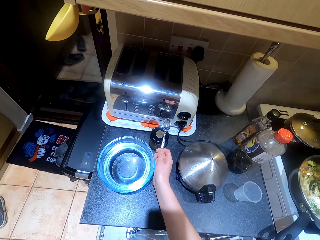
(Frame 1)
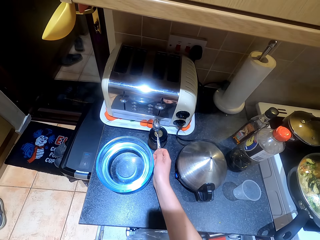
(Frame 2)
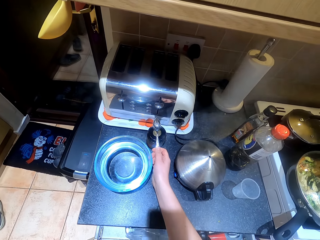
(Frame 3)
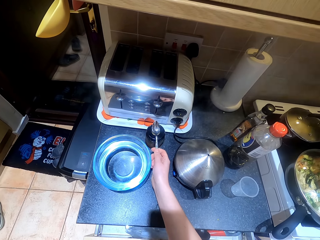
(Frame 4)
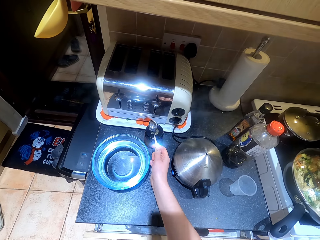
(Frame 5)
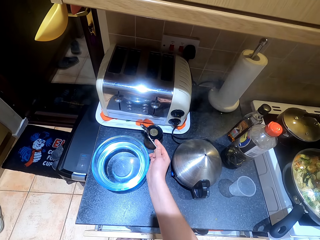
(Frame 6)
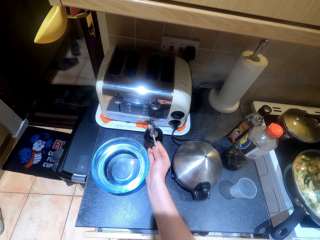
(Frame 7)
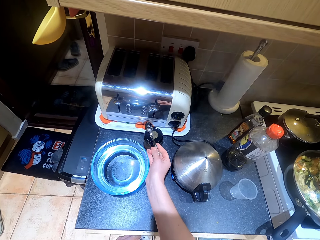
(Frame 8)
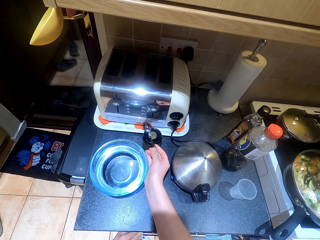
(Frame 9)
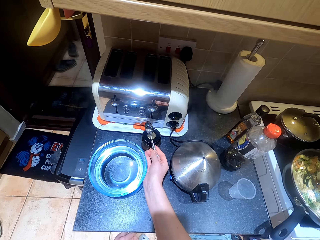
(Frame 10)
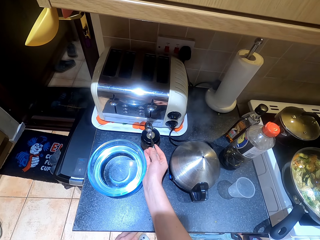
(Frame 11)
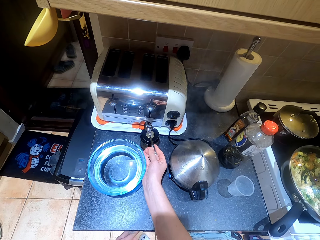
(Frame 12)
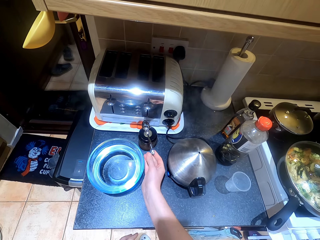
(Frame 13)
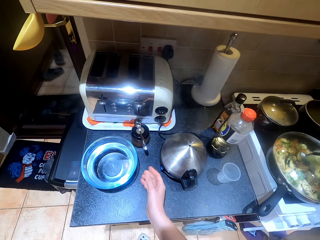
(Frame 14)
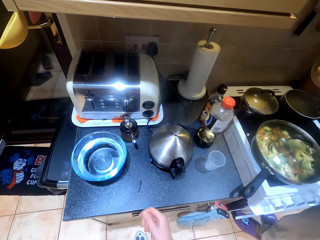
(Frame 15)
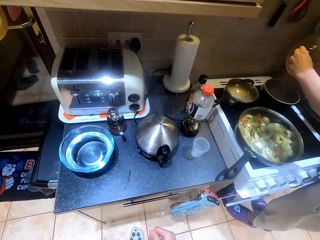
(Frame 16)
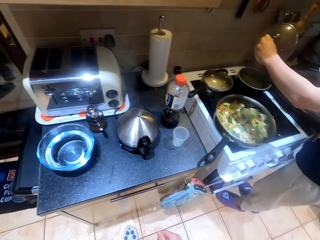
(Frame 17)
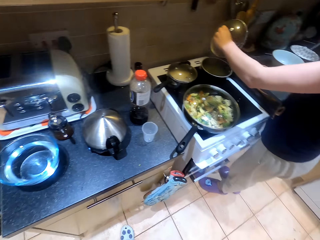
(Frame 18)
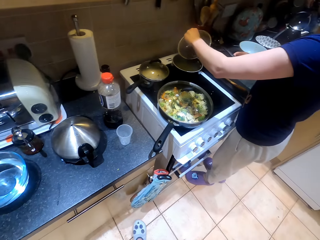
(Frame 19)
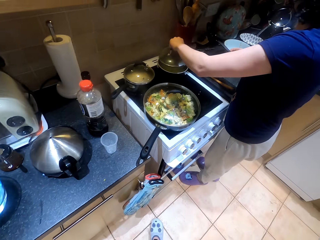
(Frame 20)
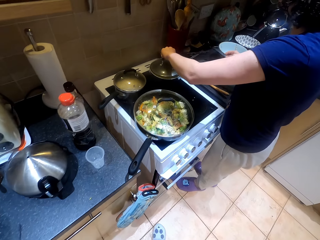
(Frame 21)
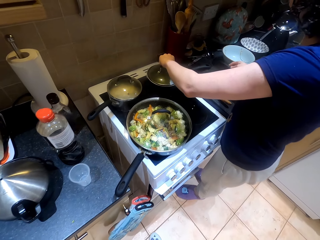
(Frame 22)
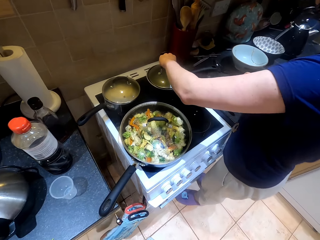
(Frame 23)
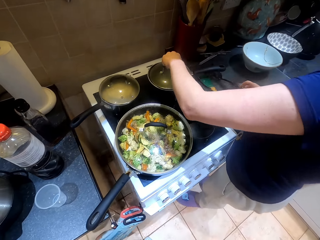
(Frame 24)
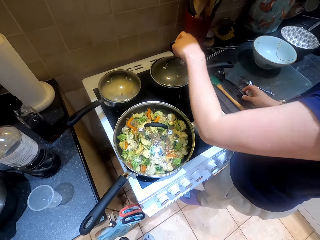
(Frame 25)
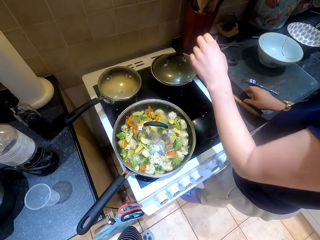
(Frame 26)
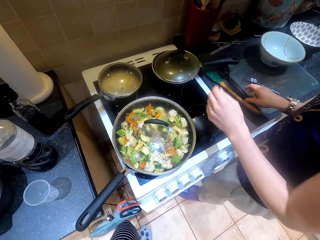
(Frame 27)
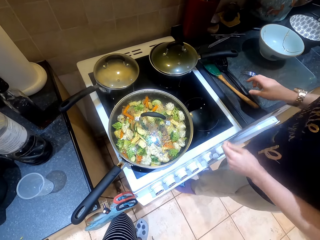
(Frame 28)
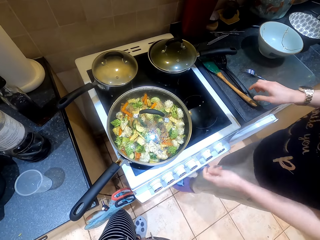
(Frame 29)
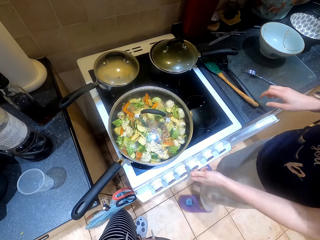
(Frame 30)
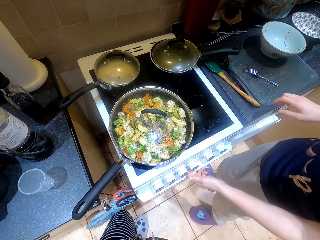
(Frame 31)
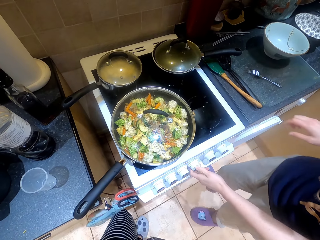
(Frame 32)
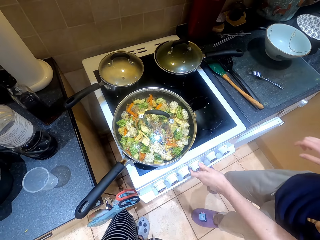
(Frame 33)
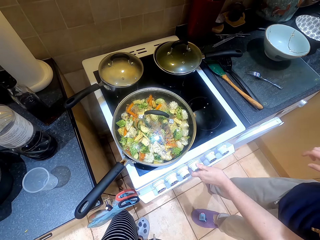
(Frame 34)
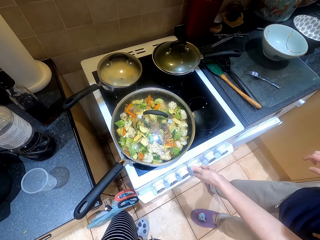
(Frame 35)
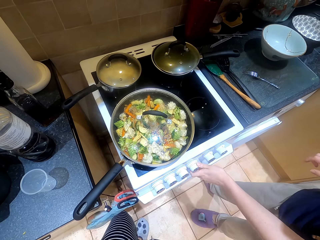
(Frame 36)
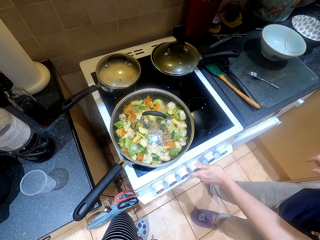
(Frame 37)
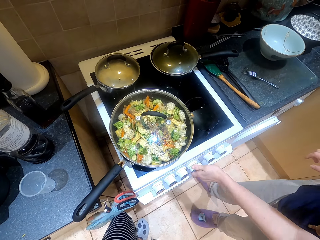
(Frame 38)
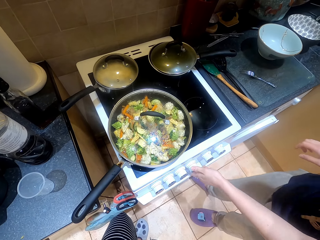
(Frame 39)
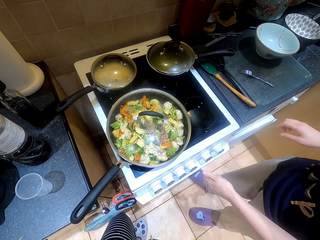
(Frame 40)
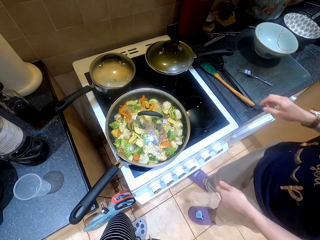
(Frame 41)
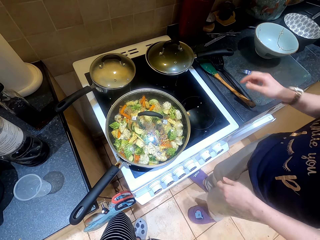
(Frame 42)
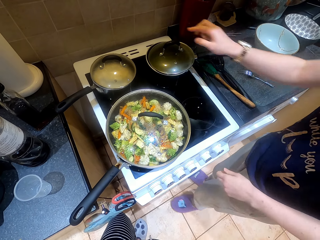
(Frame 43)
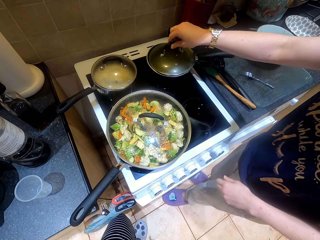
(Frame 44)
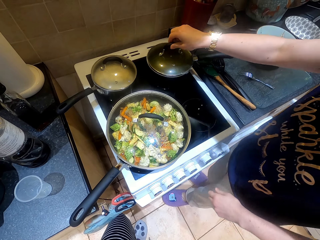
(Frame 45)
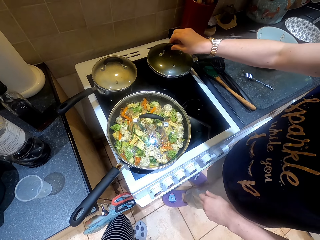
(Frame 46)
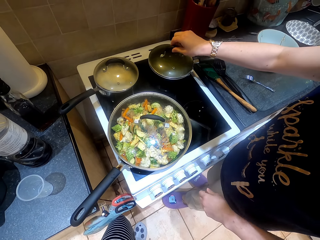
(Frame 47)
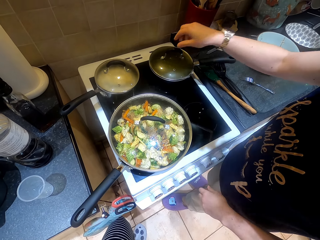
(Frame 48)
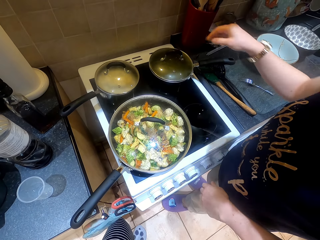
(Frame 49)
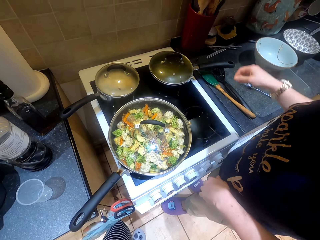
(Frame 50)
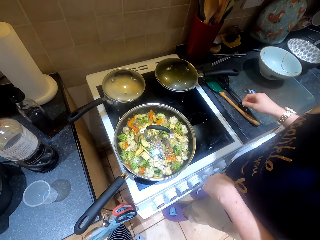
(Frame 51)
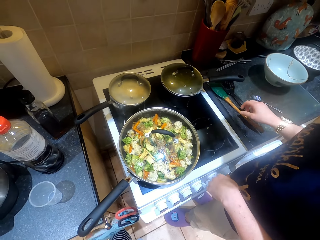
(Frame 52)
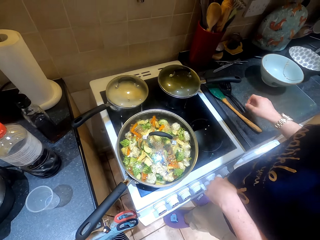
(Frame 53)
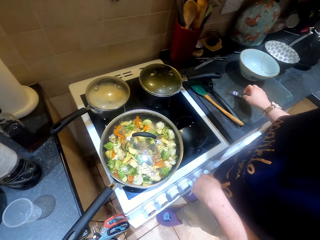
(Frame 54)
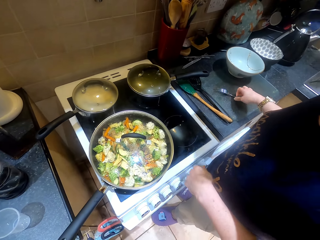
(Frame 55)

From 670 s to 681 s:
The camera wearer switches off the gas cooker.

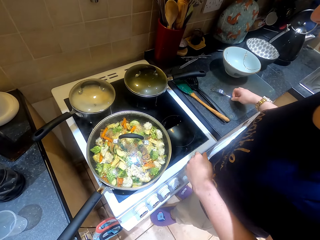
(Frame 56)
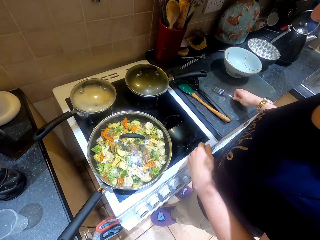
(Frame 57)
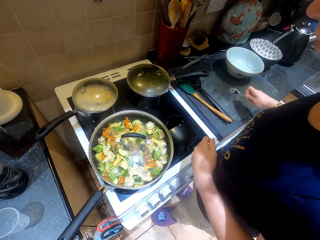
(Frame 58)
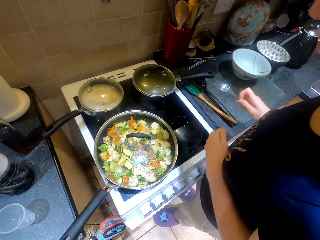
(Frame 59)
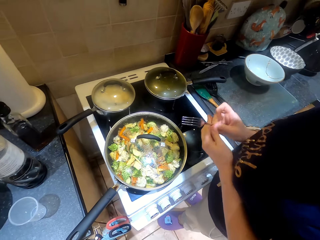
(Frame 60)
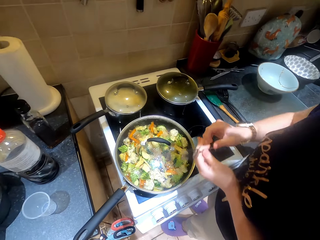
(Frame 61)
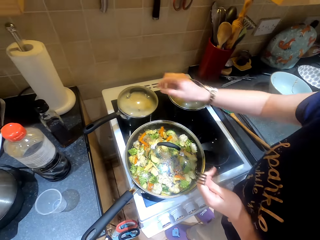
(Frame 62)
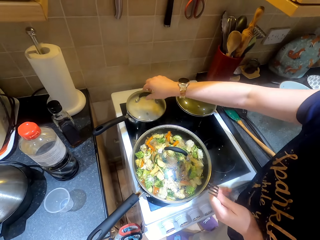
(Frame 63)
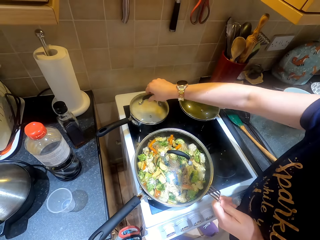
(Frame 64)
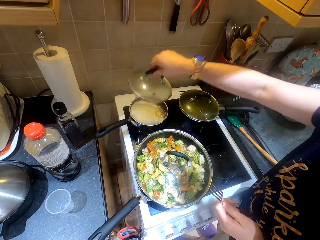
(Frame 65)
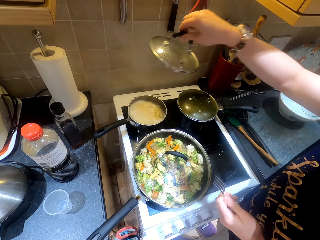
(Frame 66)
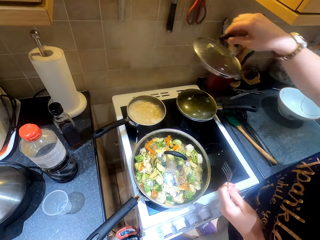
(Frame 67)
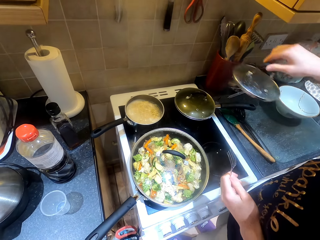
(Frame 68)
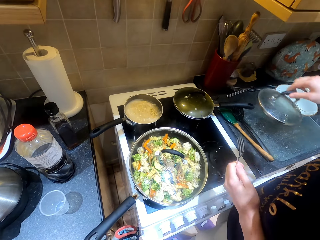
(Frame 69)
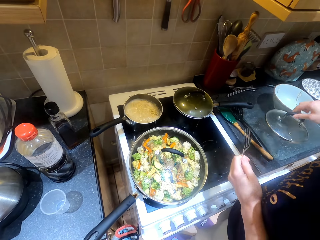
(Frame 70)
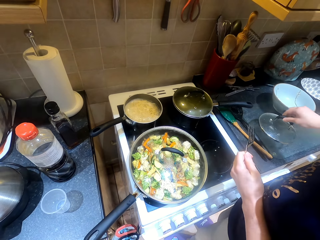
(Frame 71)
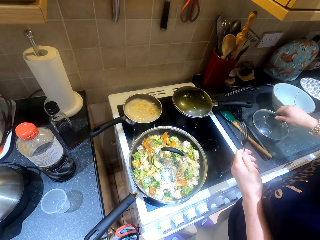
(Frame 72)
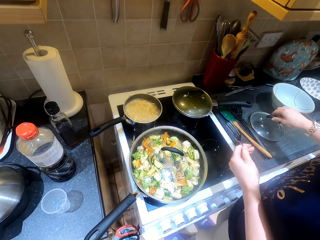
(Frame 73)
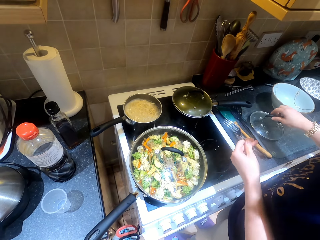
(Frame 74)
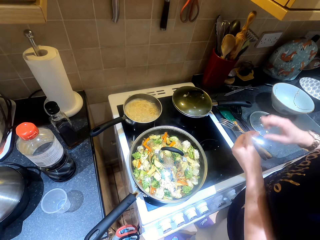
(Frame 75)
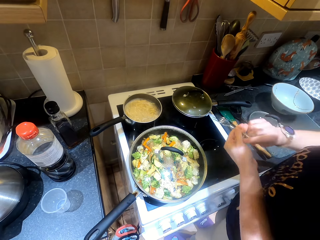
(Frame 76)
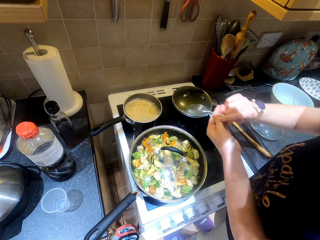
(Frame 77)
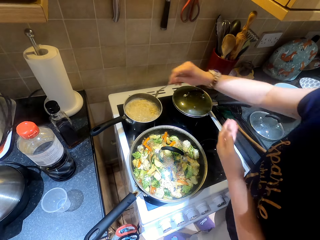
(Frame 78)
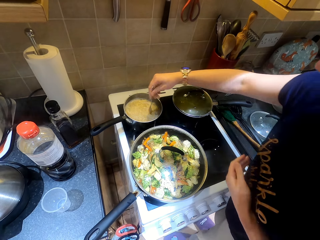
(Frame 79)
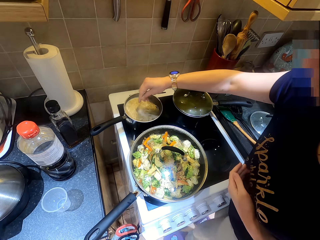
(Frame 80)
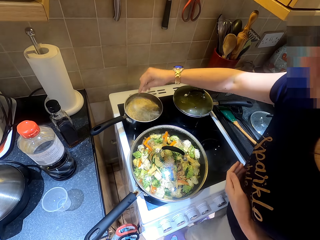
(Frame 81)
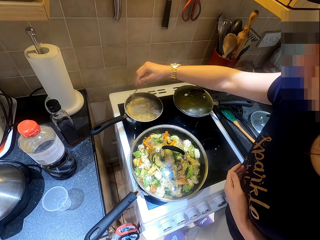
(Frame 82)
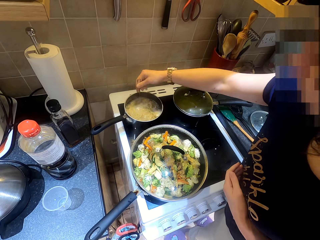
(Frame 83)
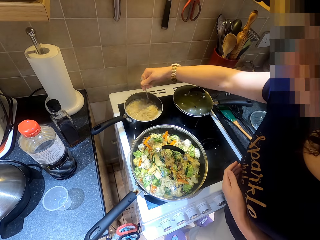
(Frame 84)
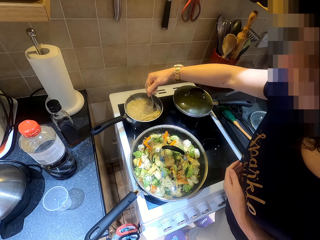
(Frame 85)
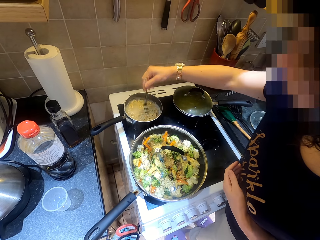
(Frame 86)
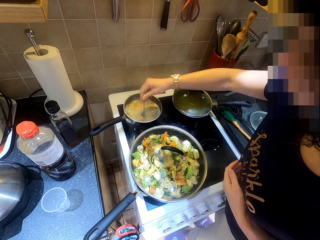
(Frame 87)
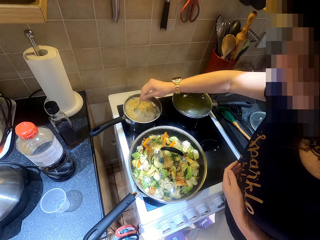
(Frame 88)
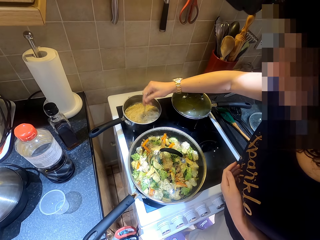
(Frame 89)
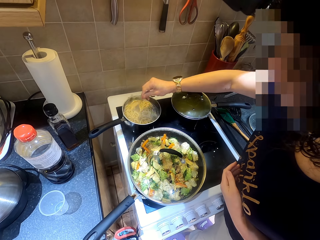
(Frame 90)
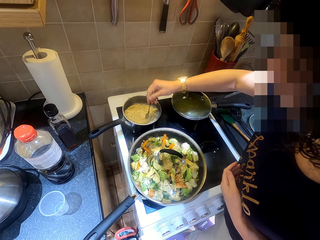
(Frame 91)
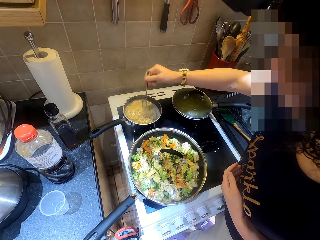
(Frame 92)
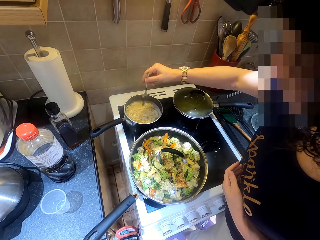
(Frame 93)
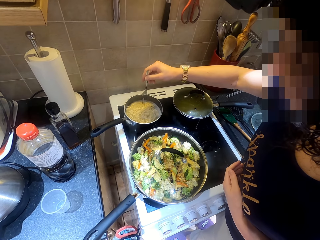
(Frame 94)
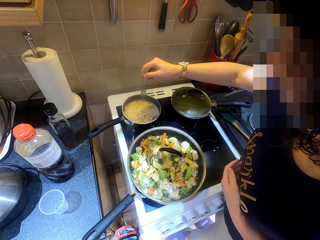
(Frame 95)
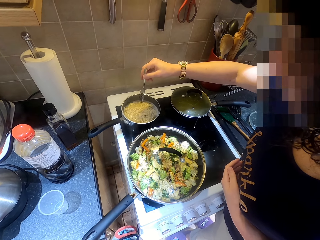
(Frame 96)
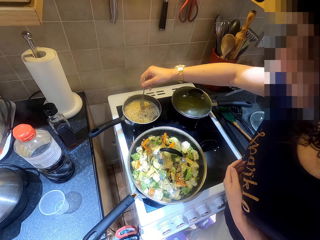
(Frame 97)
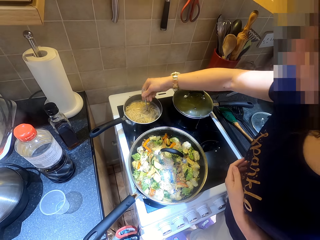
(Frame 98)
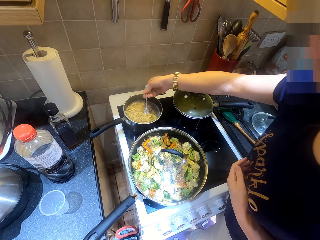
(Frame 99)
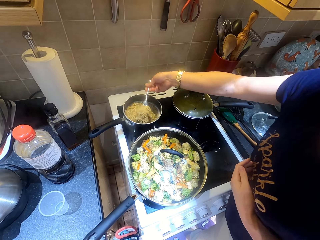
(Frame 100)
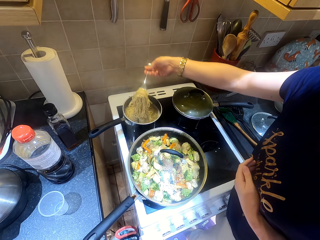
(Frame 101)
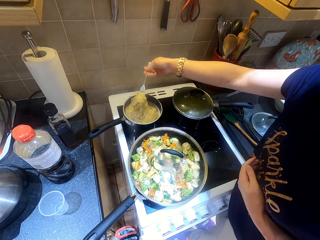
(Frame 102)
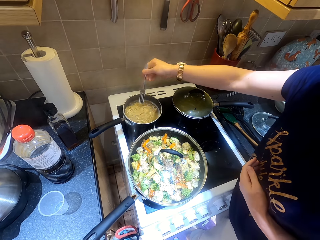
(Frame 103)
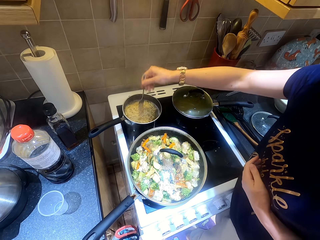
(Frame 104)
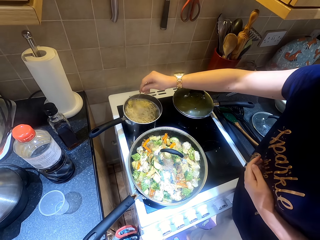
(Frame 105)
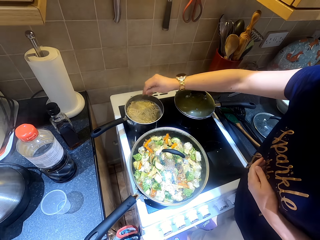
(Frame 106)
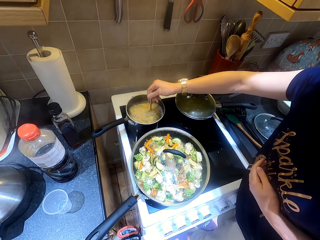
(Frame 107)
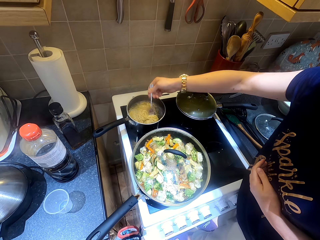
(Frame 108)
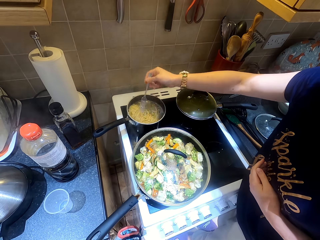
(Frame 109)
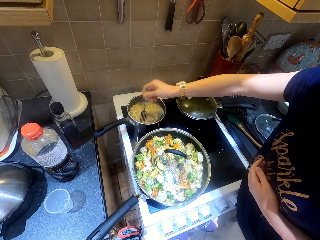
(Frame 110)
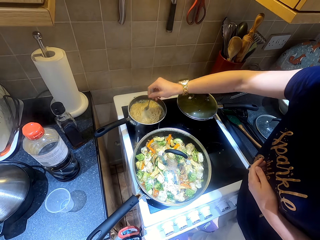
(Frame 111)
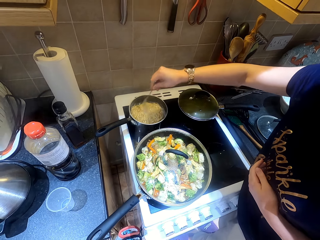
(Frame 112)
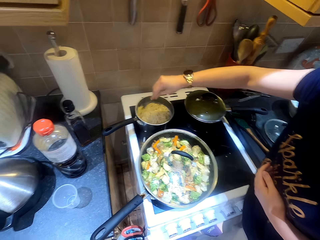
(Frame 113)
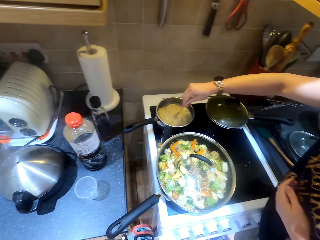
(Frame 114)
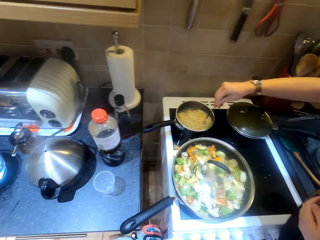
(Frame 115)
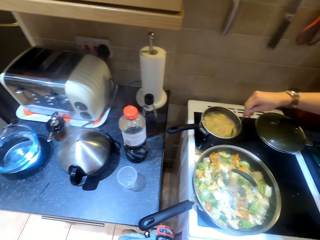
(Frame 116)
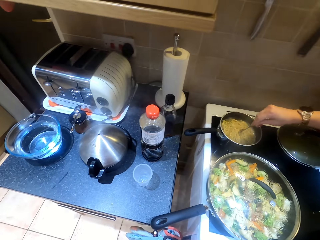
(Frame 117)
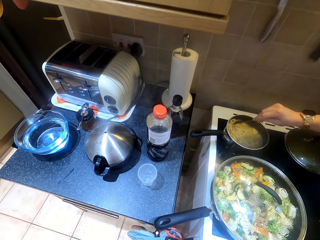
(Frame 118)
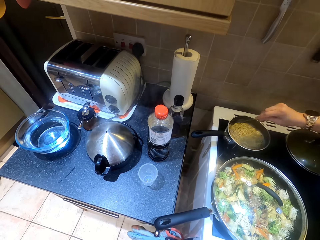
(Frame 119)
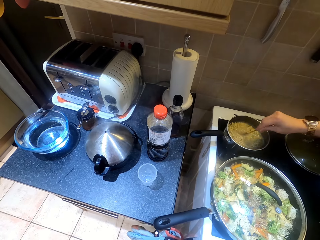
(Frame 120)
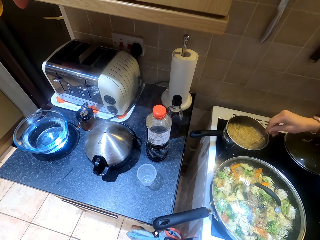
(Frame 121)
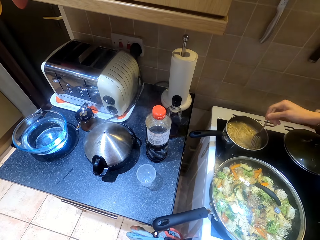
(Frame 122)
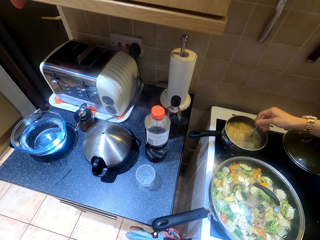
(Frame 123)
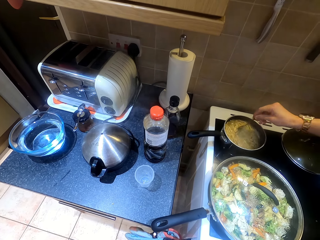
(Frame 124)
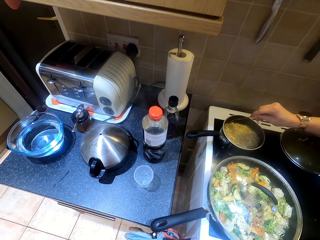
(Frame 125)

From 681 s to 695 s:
Someone opens the pan. The camera wearer mixes the noodles.
